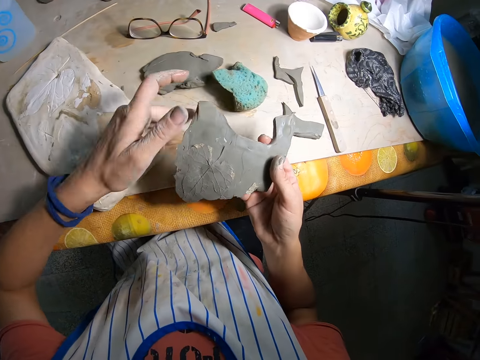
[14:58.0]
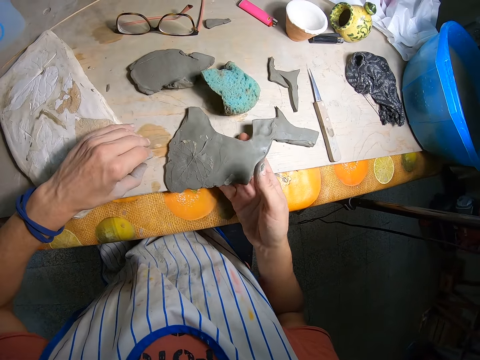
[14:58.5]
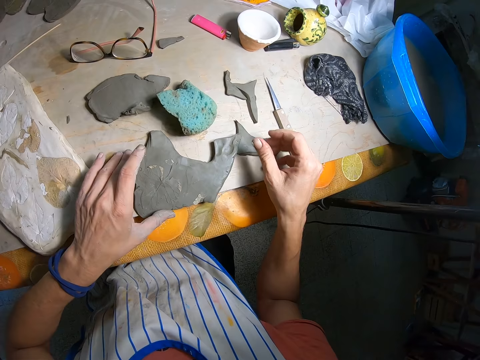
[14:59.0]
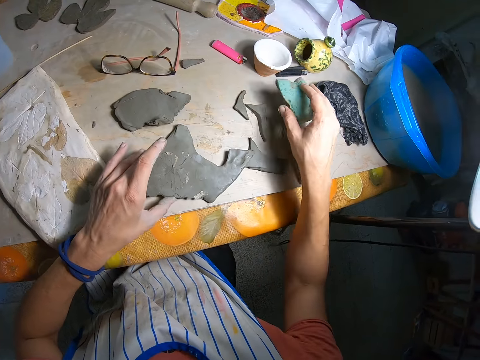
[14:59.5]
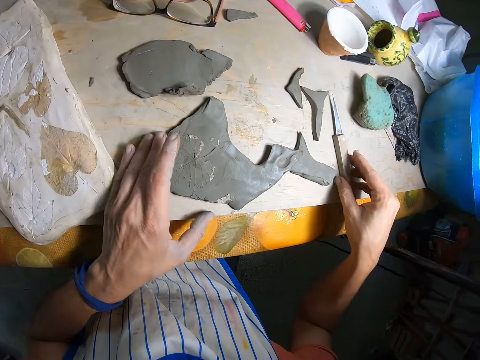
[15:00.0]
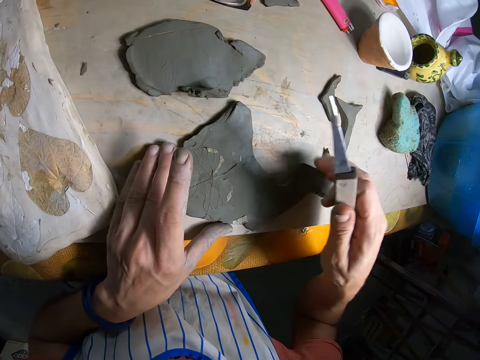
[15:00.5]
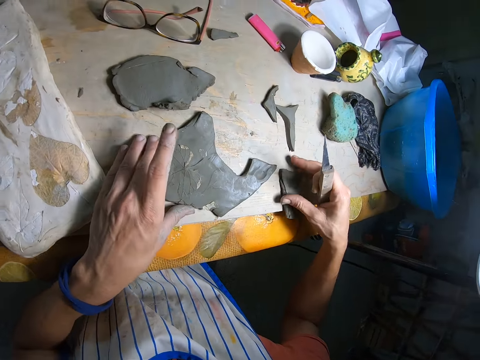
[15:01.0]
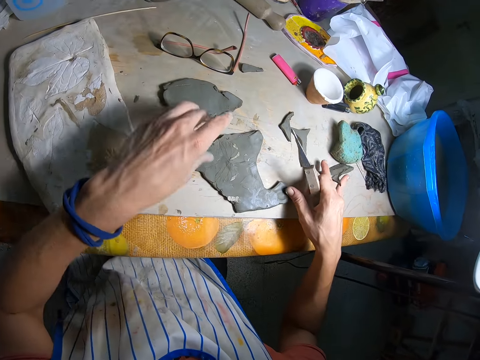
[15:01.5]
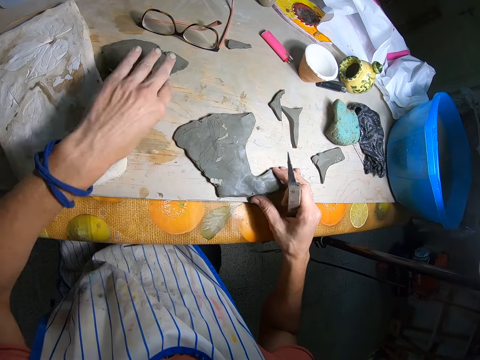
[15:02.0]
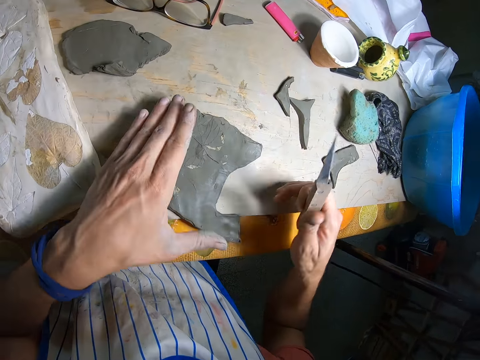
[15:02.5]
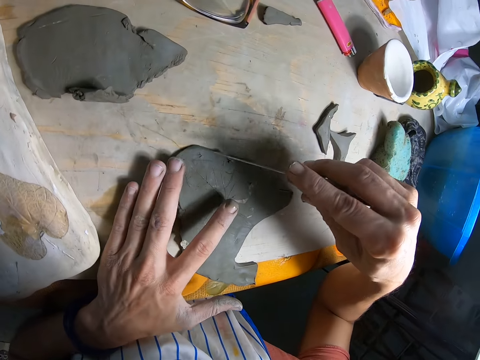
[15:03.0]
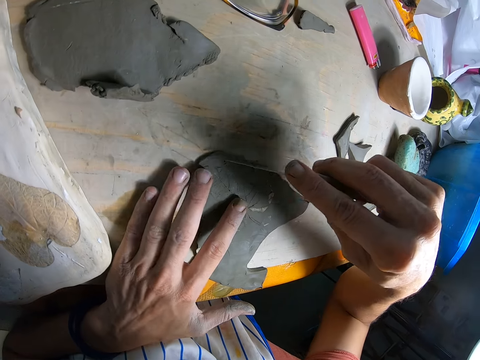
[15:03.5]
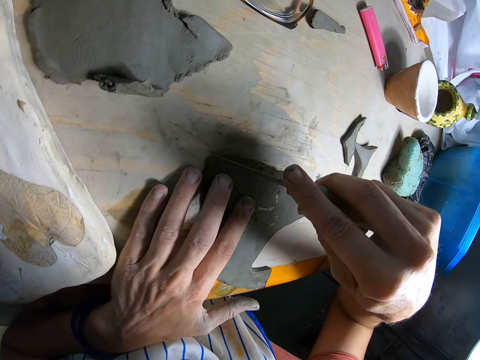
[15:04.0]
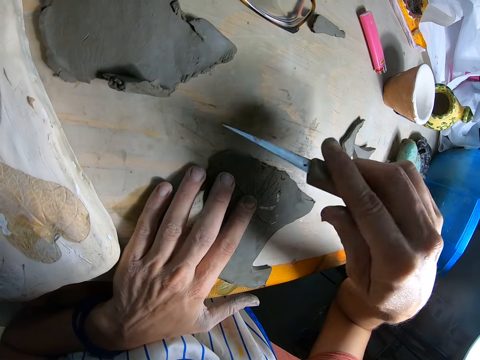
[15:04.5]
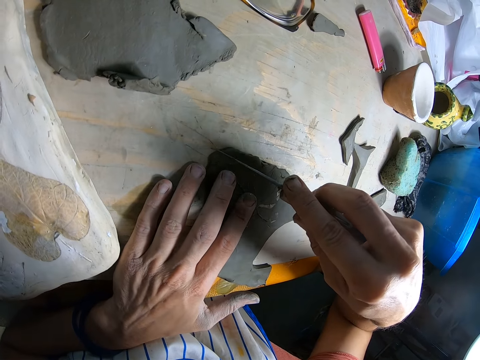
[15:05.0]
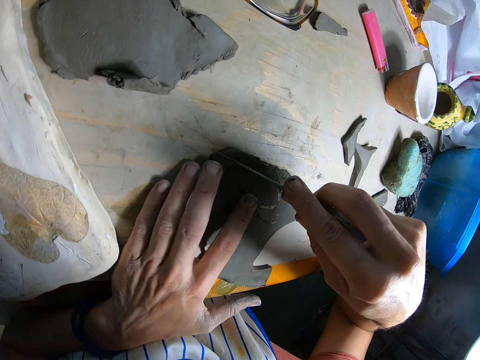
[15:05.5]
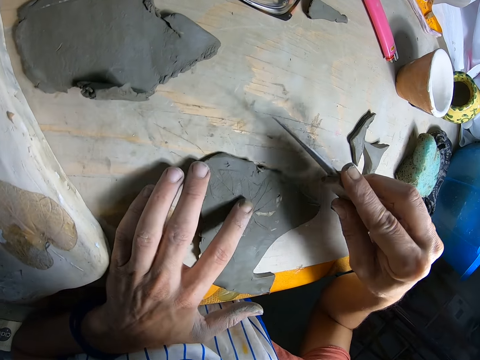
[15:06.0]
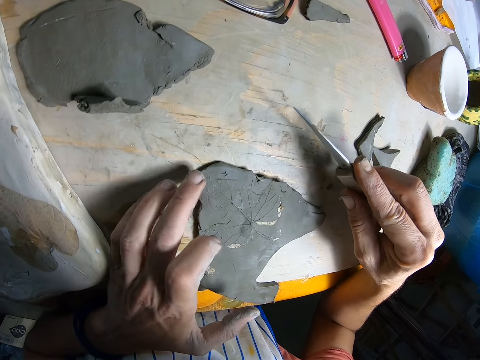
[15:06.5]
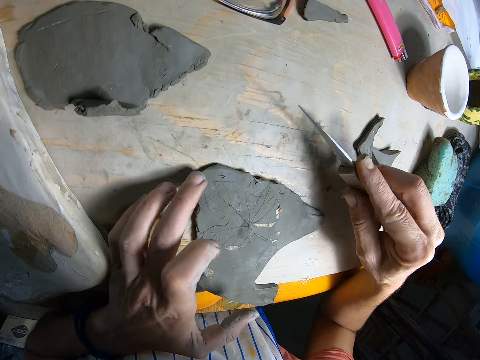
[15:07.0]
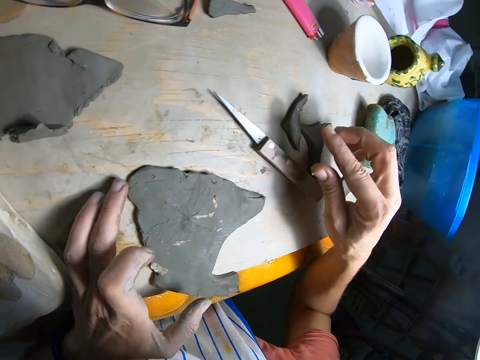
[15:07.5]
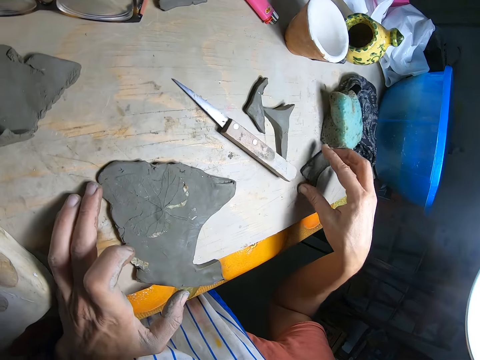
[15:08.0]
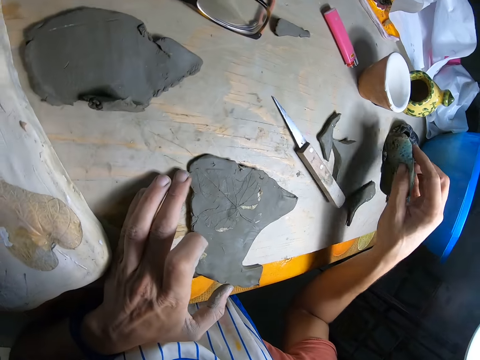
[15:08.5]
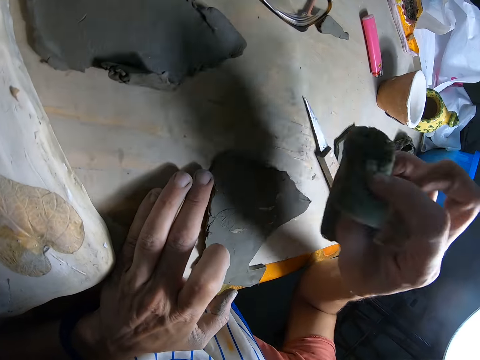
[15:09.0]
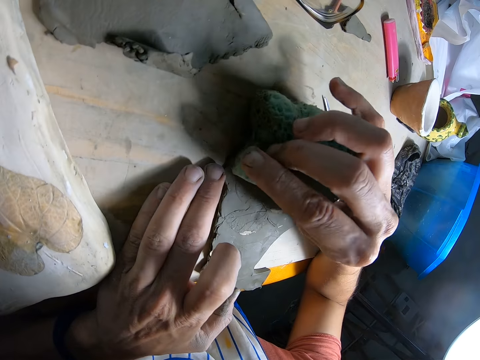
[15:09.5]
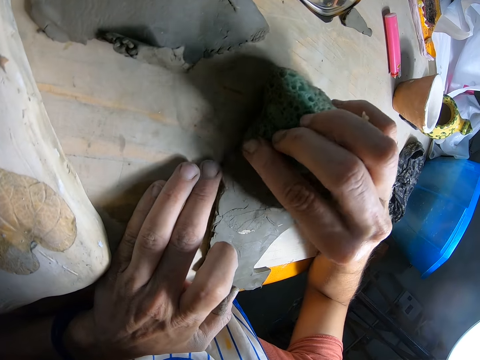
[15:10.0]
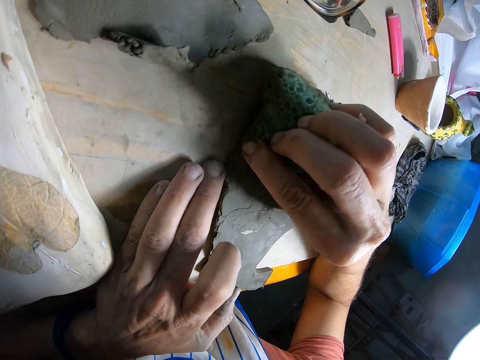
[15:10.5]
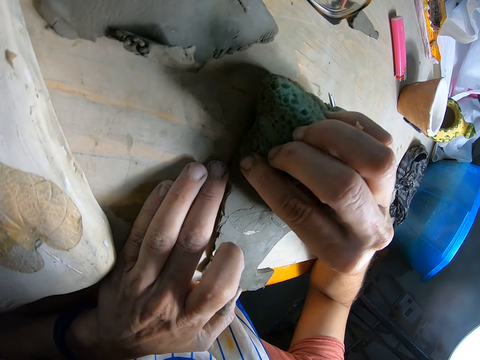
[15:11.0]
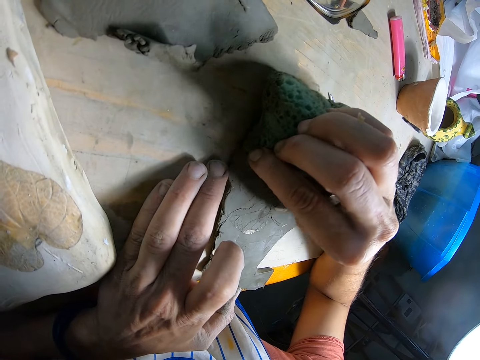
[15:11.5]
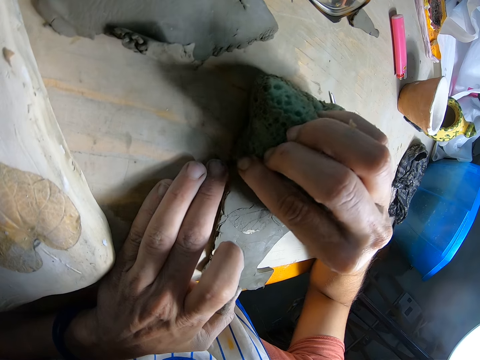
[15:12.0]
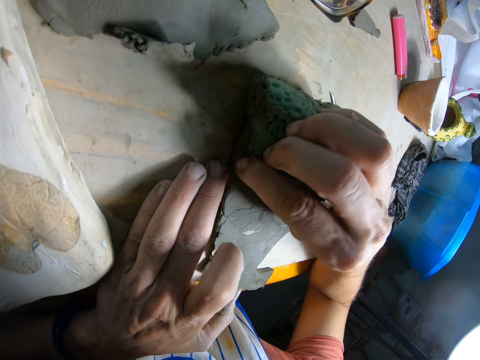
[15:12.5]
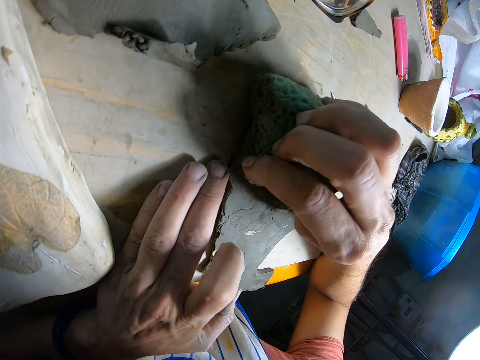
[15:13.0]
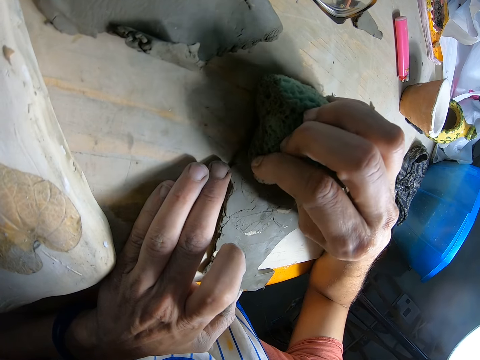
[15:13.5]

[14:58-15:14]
The camera wearer tilts the polymer clay with both hands. He places the clay on the table with his right hand. He picks up the wet foam on the table with his right hand. He drops the wet foam on the table with his right hand. He holds the polymer clay with his left hand. He picks up a polymer clay knife on the table with his right hand. He removes the clay on the table with his right hand. He removes the clay on the table with his left hand. He adjusts the polymer clay on the table. He places the polymer clay knife on the polymer clay. He removes the polymer clay knife from the polymer clay. He removes his left hand from the polymer clay. He rubs the polymer clay with his left hand. He drops the knife on the table with his right hand. He picks up the wet foam on the table with his right hand. He scrubs the clay with the wet foam with his right hand.

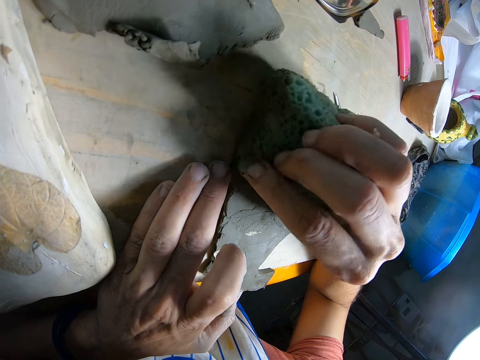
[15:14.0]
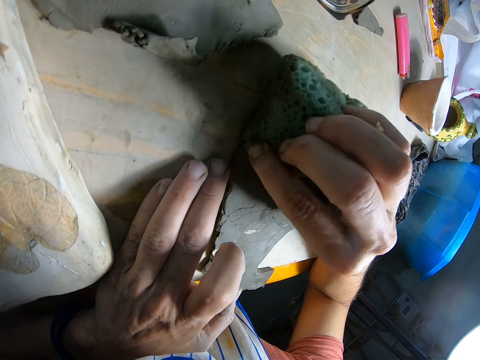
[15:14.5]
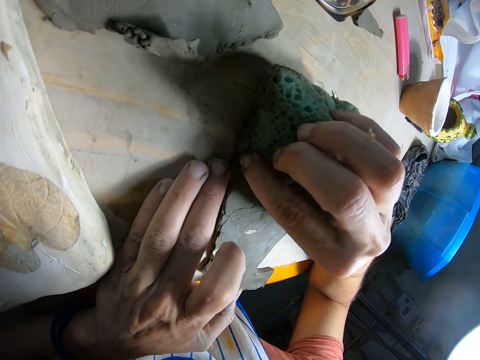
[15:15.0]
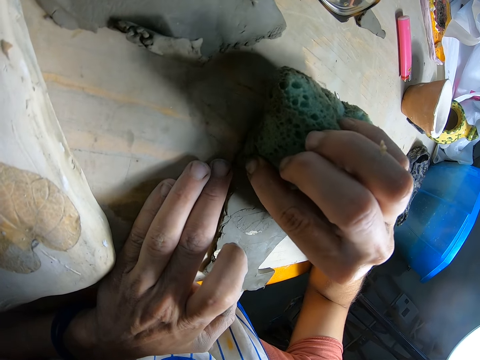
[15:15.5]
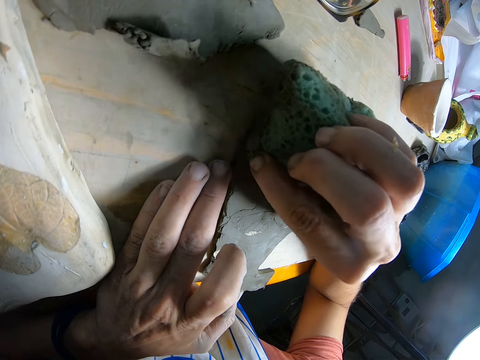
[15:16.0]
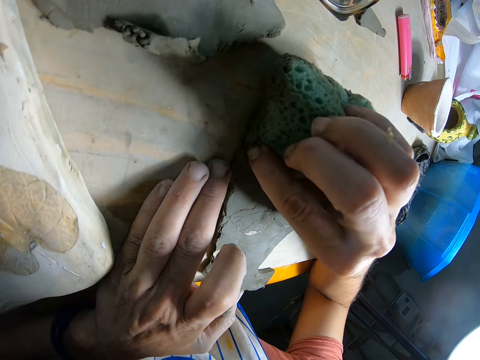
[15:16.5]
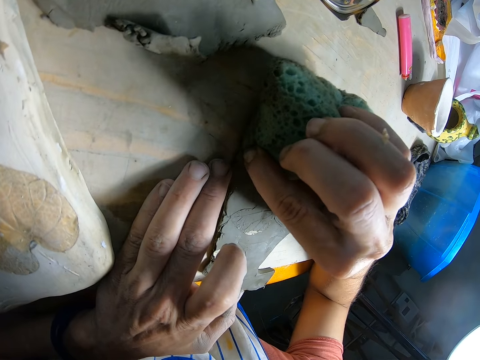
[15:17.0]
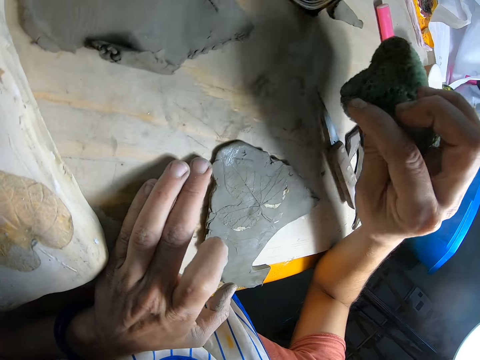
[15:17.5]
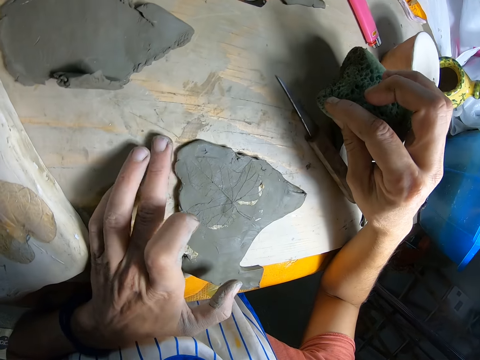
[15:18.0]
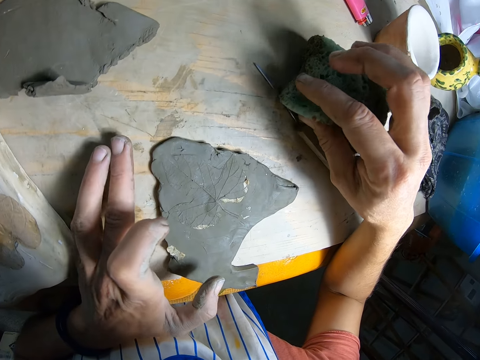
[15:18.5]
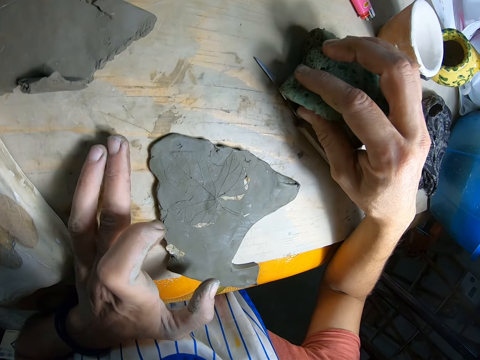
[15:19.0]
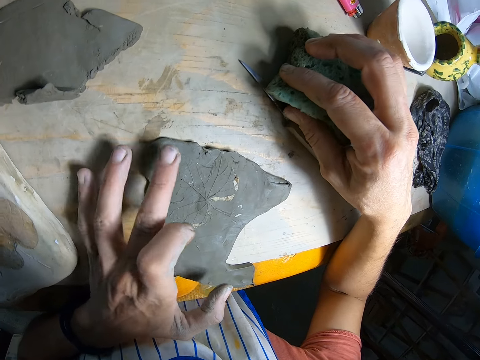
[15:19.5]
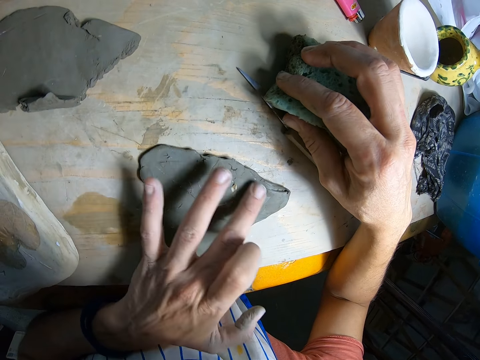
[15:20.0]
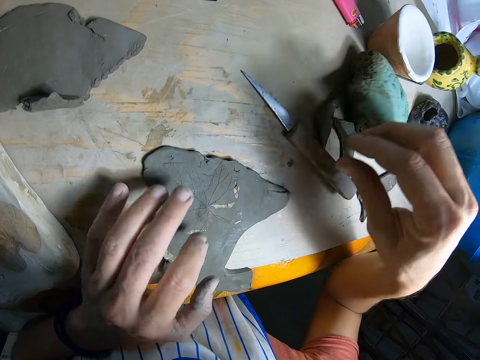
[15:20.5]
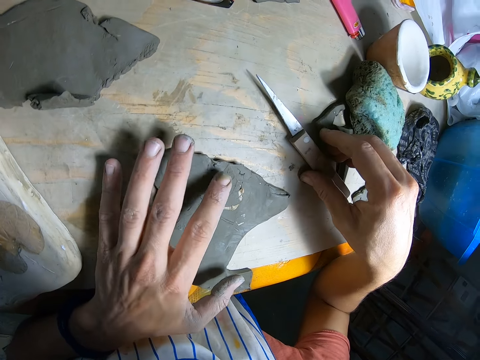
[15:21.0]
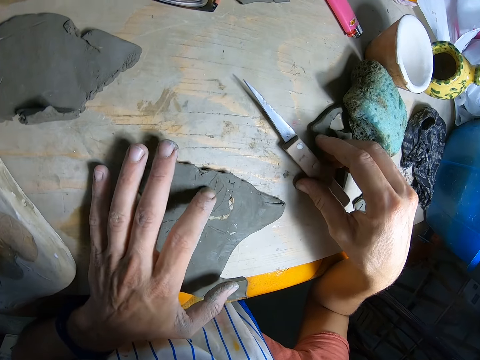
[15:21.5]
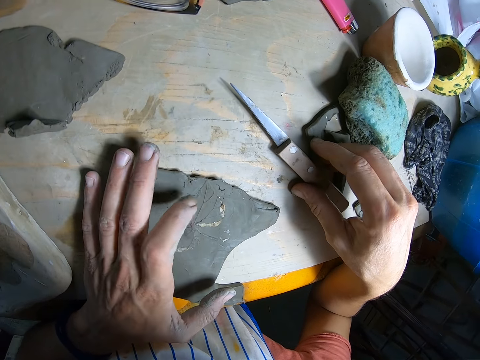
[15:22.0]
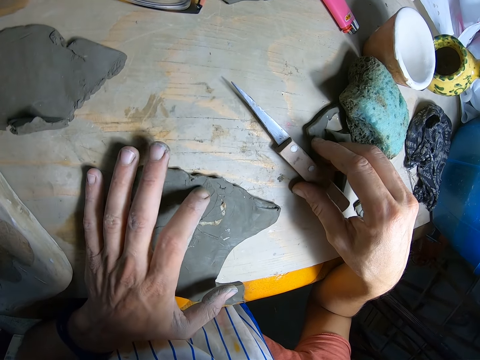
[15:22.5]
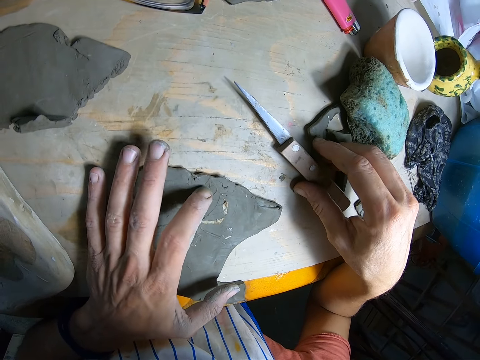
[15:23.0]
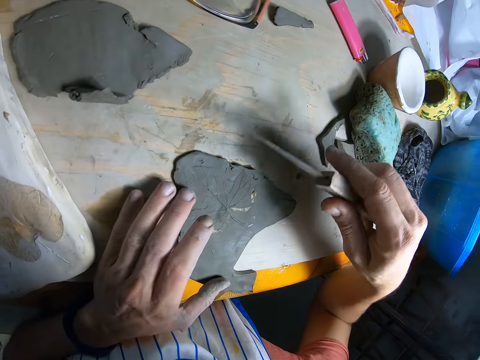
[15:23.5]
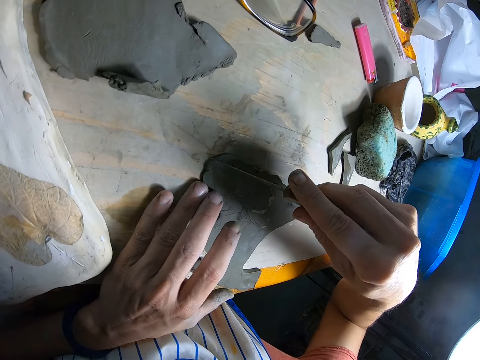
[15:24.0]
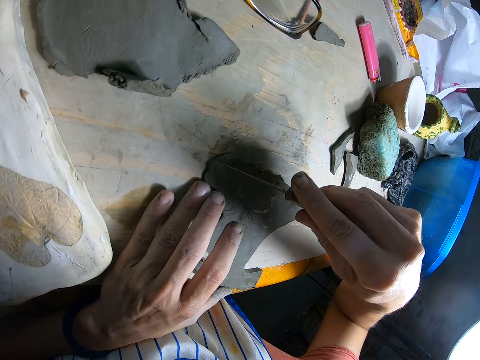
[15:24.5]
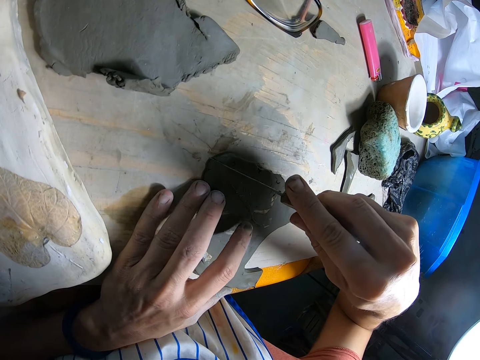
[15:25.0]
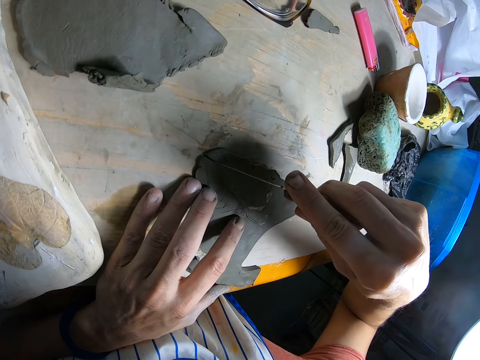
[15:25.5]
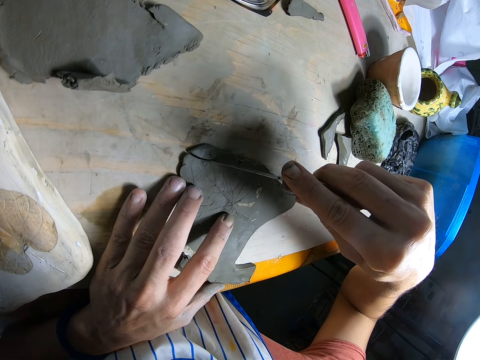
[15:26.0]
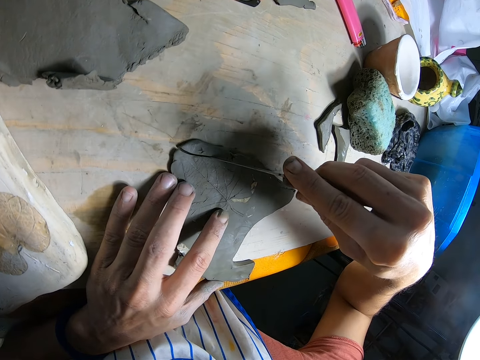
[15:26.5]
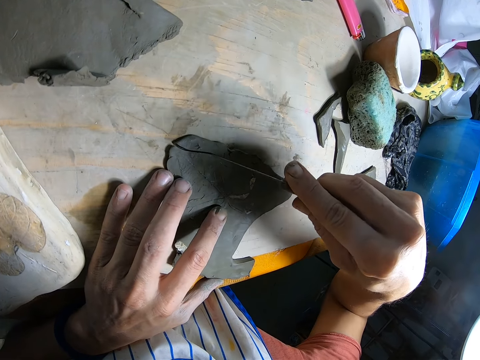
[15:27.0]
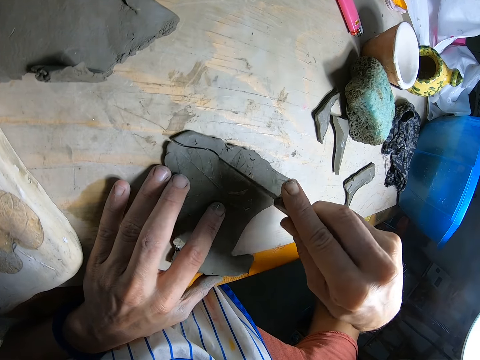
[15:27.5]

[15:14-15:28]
The camera wearer removes the wet foam from the clay with his right hand. He removes his left hand from the polymer clay. He places the wet foam on the table with his right hand. He rubs the clay with his left hand finger. He removes his right hand from the wet foam on the table. He touches the knife on the table with his right hand. He picks up the knife from the table with his right hand. He cuts the clay on the table with the knife with his right hand.
